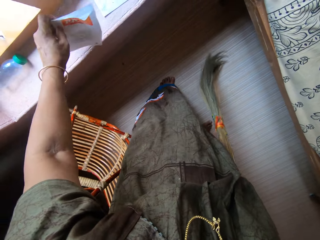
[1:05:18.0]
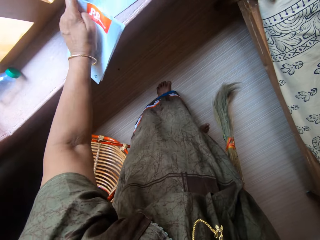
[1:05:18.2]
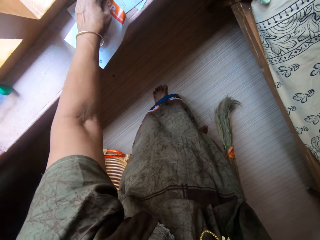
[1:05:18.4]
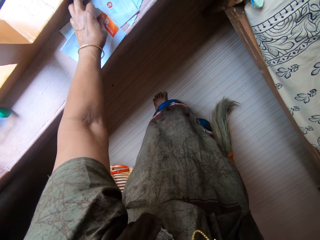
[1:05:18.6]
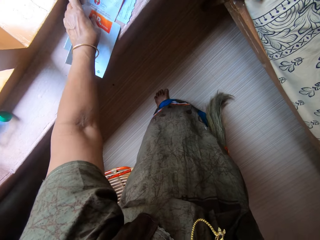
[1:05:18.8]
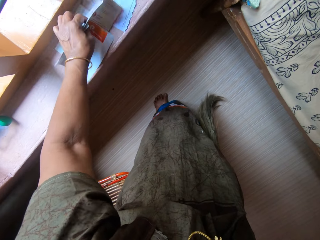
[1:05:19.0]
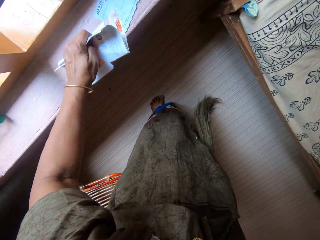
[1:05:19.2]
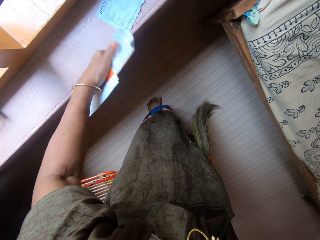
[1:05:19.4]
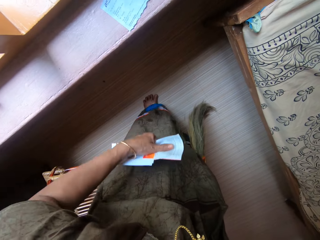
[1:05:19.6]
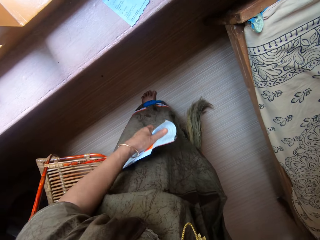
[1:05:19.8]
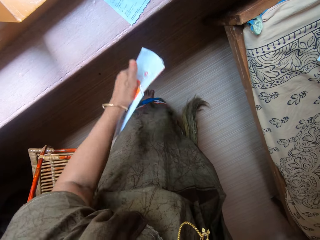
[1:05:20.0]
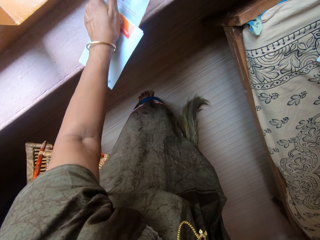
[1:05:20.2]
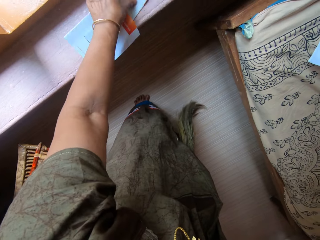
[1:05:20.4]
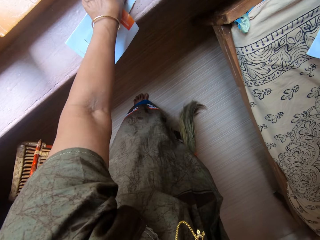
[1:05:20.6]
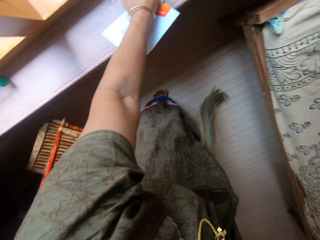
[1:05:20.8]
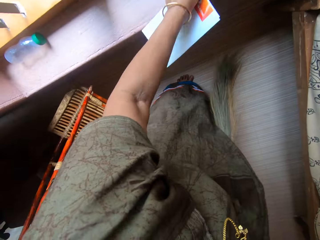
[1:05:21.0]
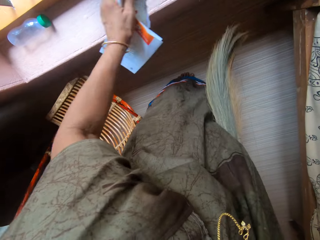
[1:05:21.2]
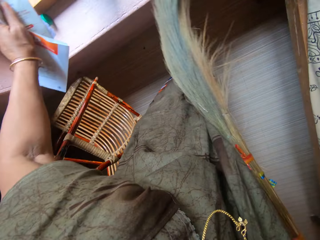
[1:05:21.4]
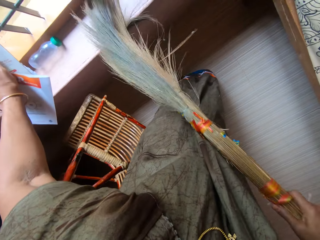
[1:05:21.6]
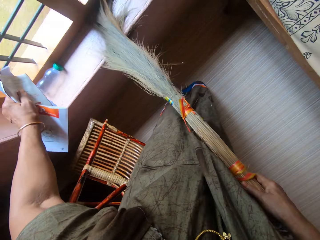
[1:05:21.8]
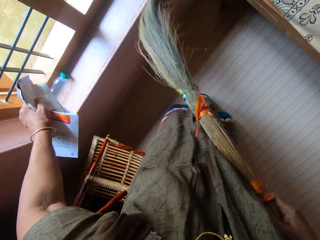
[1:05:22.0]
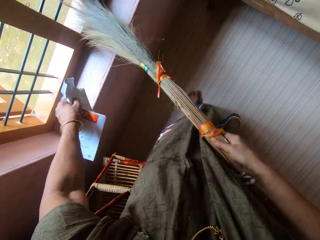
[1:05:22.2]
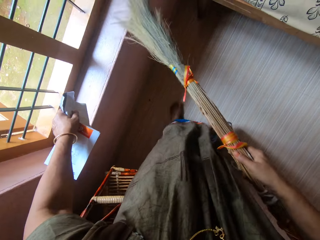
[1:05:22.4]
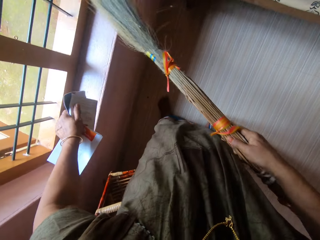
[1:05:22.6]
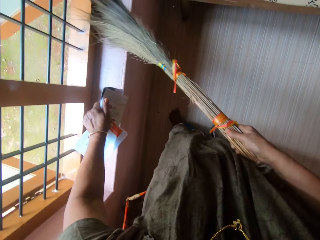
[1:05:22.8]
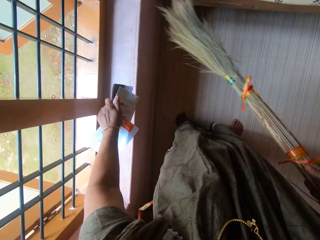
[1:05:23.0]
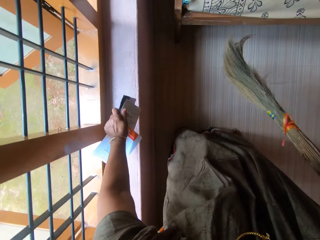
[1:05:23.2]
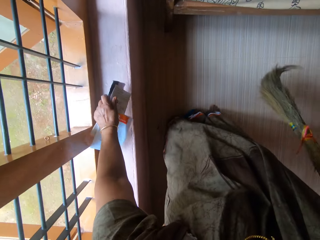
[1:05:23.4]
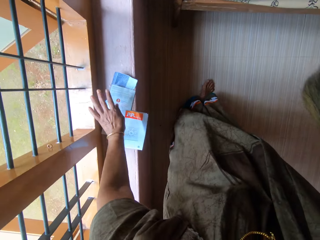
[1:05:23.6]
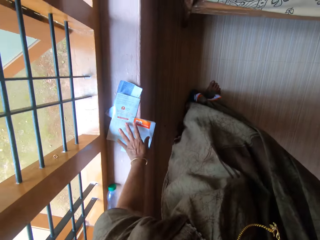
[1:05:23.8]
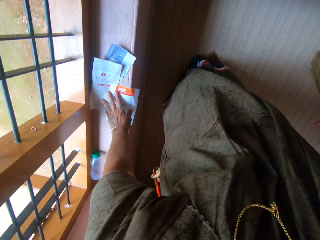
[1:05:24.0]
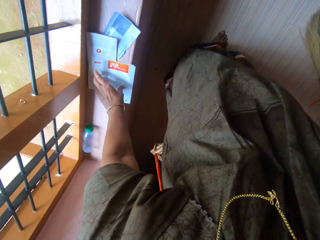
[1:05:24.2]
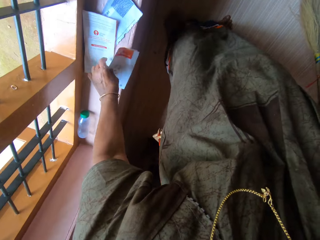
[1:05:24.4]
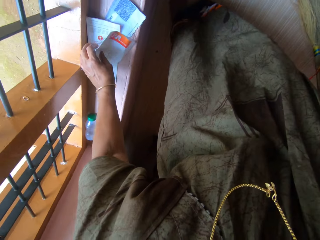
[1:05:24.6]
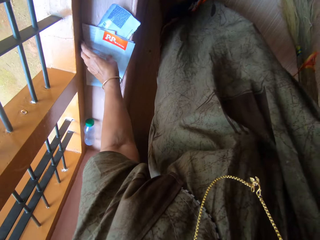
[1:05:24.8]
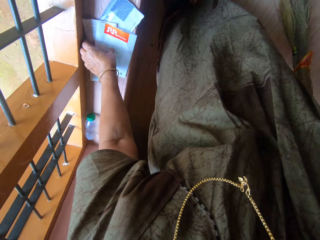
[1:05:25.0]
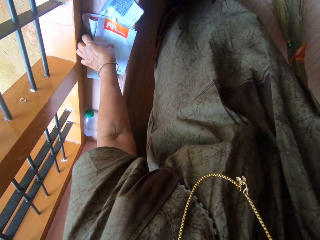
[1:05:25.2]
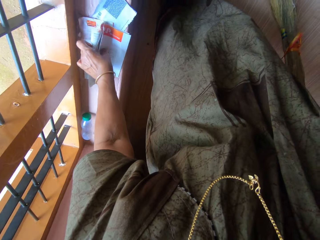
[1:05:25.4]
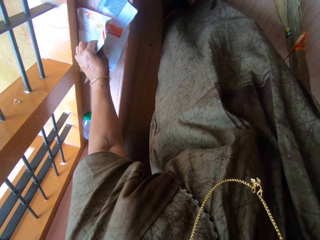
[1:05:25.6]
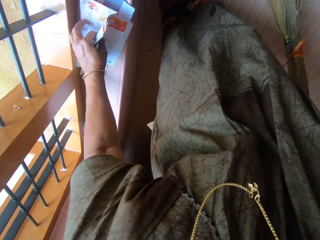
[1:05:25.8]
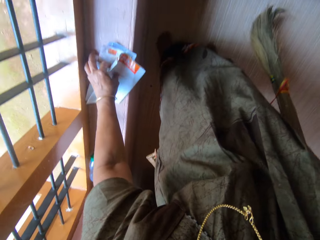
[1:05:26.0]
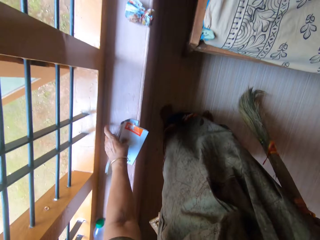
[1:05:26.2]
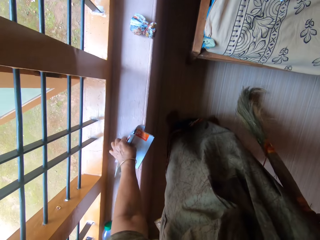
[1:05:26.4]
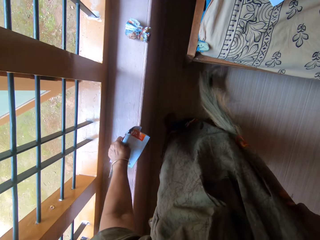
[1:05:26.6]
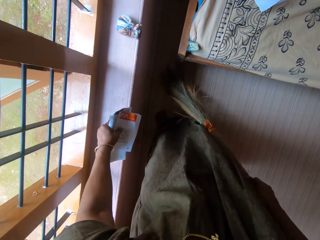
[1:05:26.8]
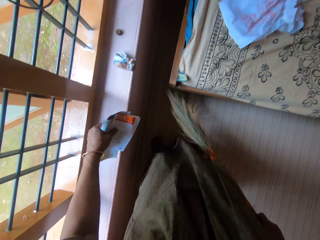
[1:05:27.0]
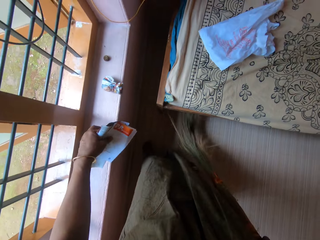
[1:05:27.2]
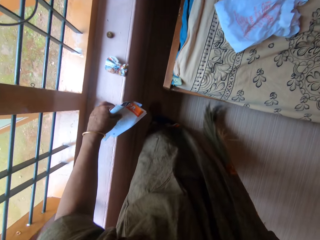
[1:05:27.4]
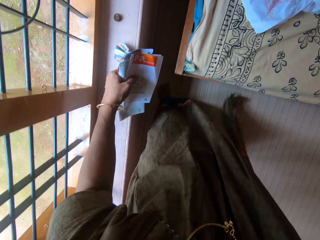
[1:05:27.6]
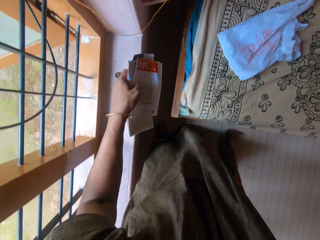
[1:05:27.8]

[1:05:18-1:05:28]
The camera wearer picks pieces of paper from the window pane or apron. She picks the paper from the apron again. She sweeps the window pane with the broom in her right hand. She drops the pieces of paper in her left hand on the window pane. She gathers the pieces of paper on the window pane with her left hand.

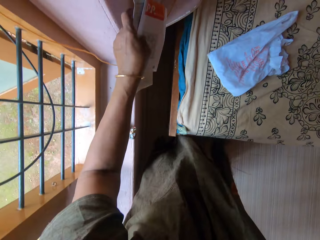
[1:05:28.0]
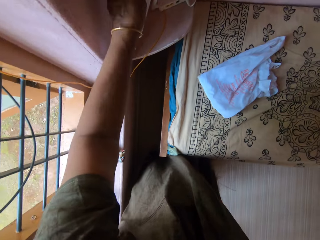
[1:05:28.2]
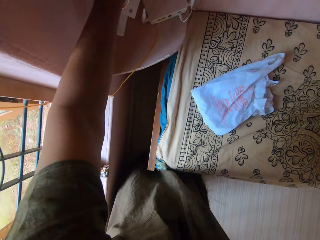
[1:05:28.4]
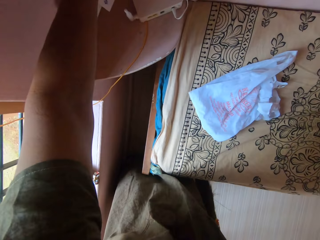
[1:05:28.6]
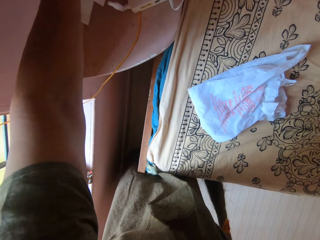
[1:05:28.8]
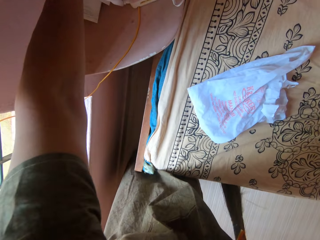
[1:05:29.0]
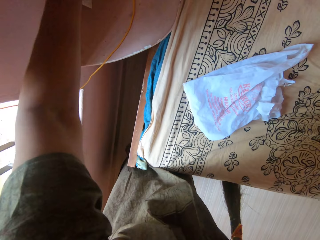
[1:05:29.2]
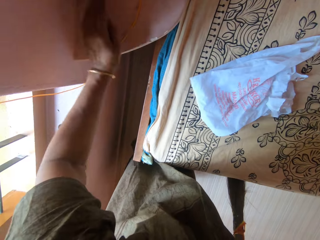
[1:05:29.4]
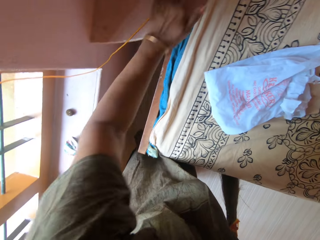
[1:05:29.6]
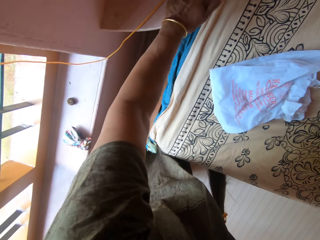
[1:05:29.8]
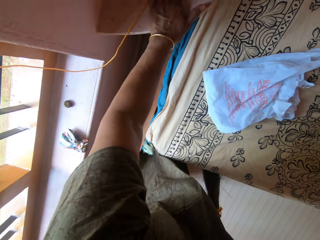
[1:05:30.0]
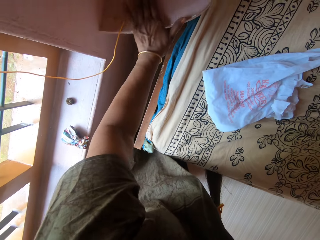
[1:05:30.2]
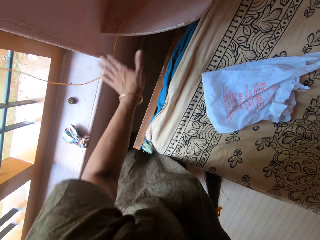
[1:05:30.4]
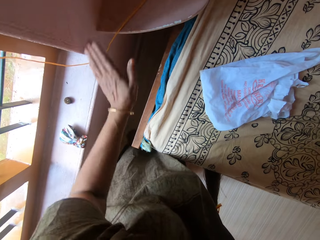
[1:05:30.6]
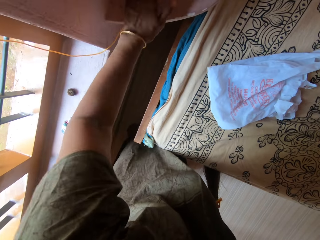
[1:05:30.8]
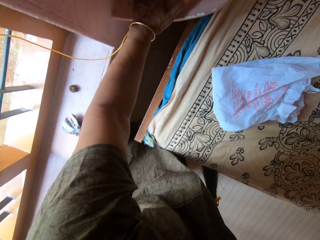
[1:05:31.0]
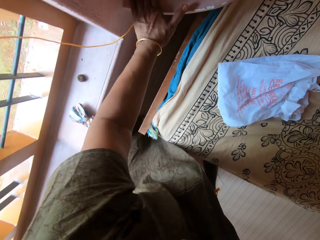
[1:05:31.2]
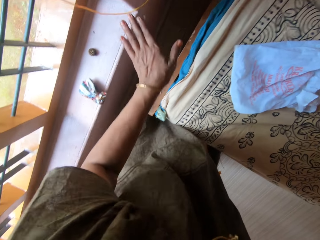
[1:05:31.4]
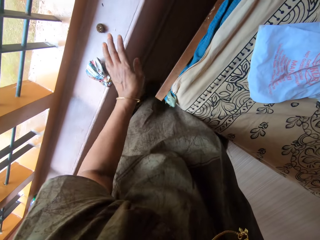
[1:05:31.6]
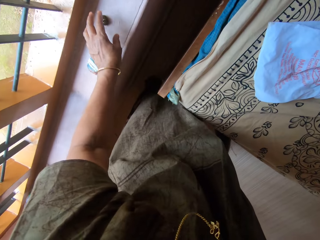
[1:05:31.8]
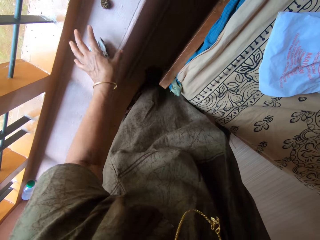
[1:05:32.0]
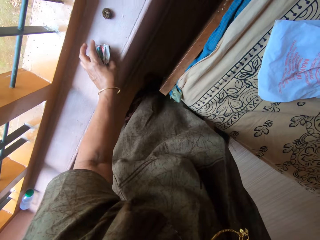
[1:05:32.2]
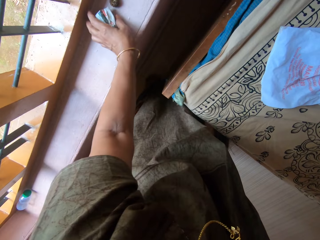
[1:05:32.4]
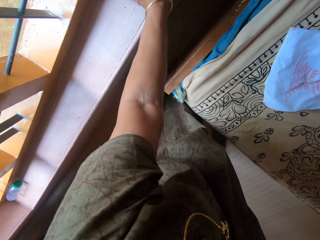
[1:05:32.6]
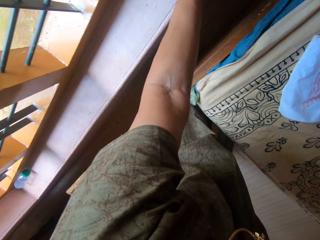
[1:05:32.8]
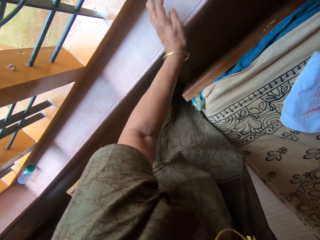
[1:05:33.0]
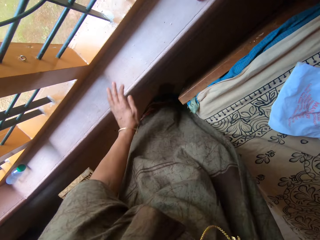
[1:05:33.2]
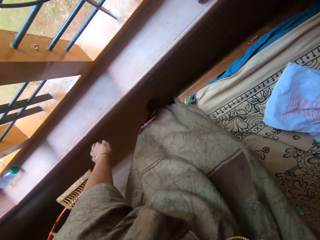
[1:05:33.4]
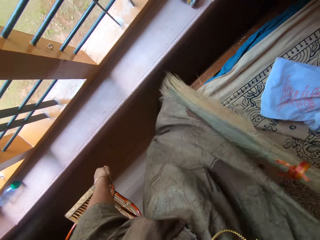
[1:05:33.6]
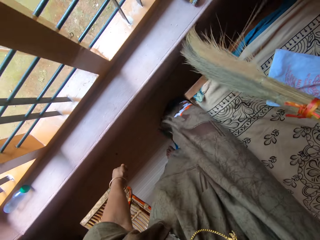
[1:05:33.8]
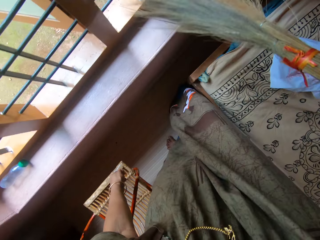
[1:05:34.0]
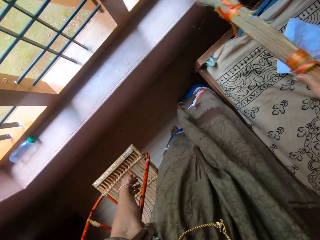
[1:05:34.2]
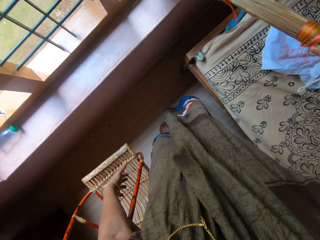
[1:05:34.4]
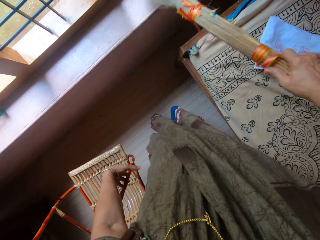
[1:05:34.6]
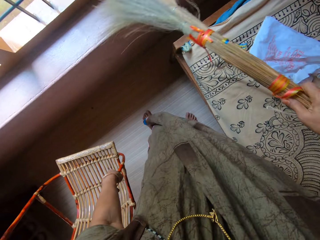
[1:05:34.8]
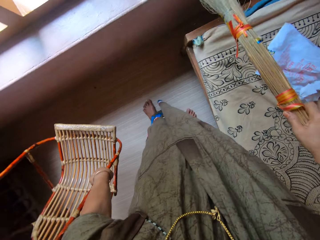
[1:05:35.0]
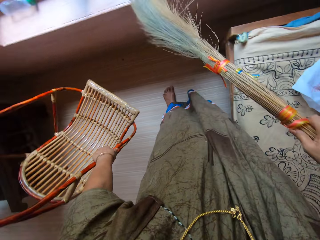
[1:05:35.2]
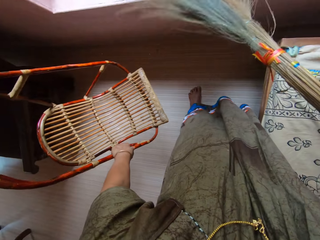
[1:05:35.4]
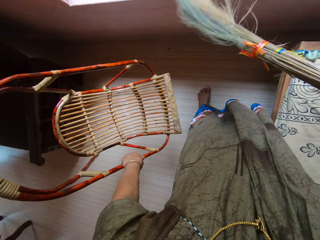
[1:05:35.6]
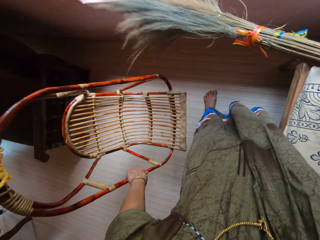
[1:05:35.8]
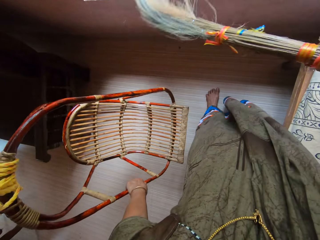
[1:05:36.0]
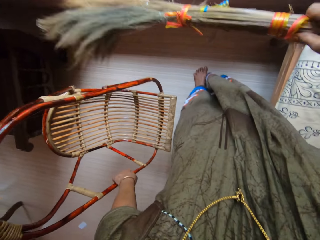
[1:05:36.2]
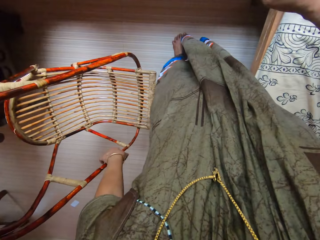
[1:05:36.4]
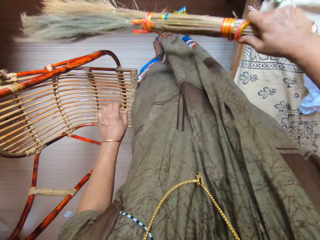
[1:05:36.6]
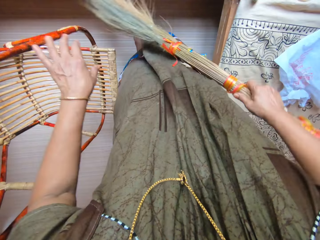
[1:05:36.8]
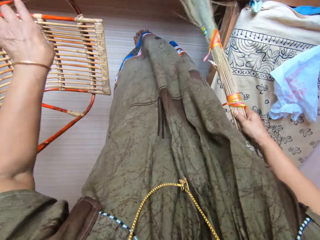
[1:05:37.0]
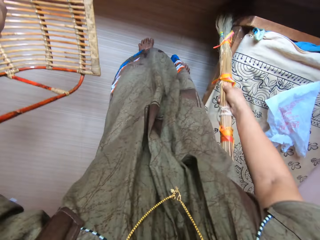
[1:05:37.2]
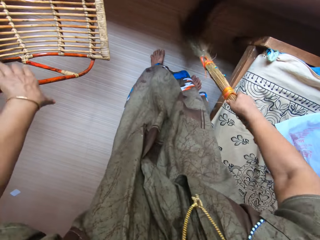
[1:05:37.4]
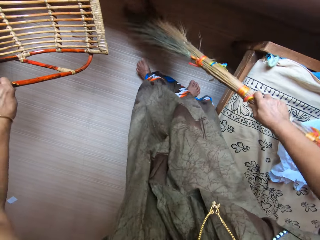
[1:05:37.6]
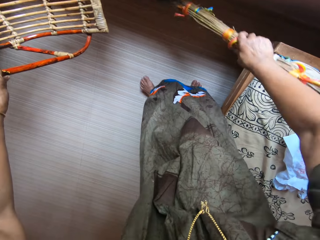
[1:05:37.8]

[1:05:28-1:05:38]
The camera wearer drops the pieces of paper in her left hand on a shelf on the wall. She sweeps the shelf with her hand. She rubs her left hand against the surface of the shelf. She moves a pouch across the surface of the window pane. She sweeps the window pane with the broom in her right hand. She holds a hammock with her left hand. She sweeps the floor with the broom. She pushes the chair with her hand.
